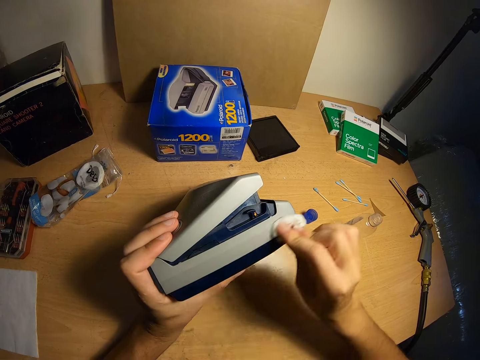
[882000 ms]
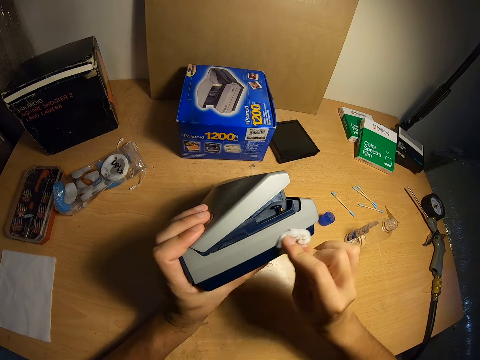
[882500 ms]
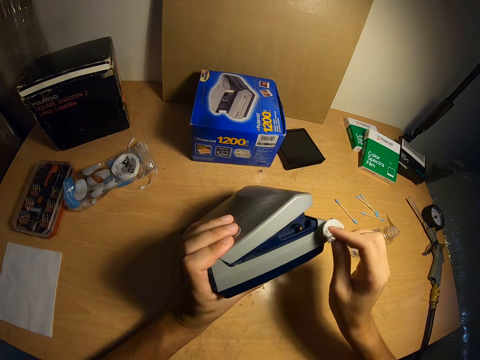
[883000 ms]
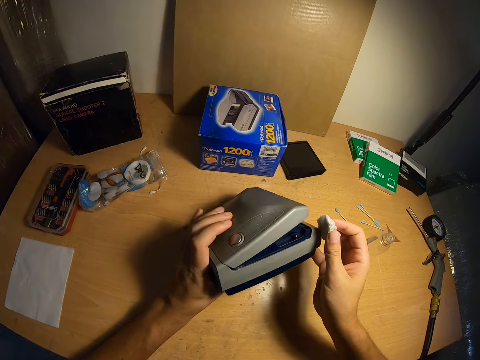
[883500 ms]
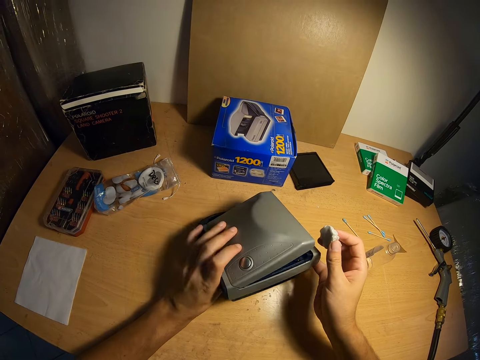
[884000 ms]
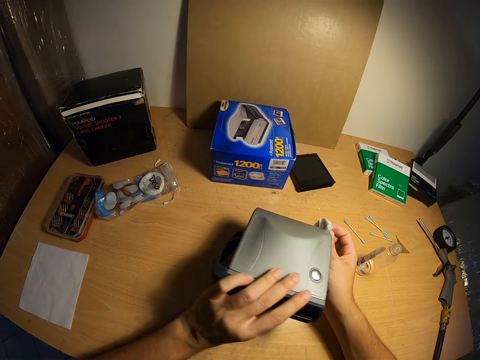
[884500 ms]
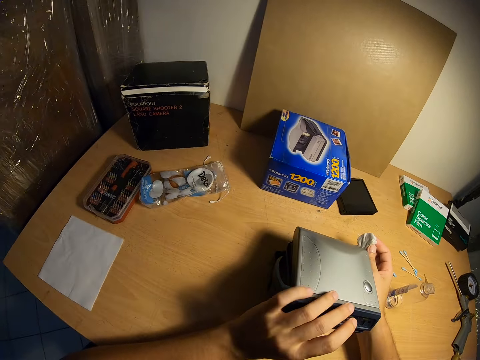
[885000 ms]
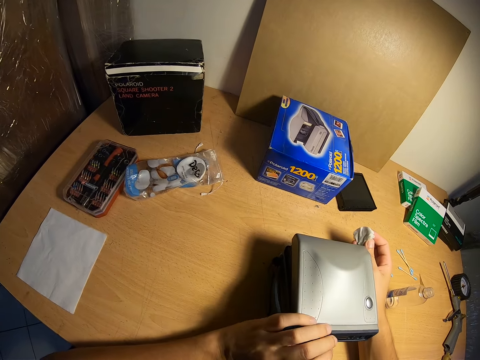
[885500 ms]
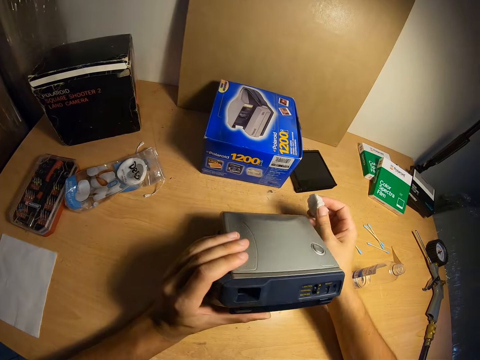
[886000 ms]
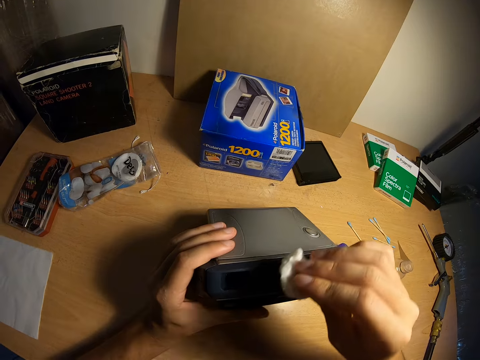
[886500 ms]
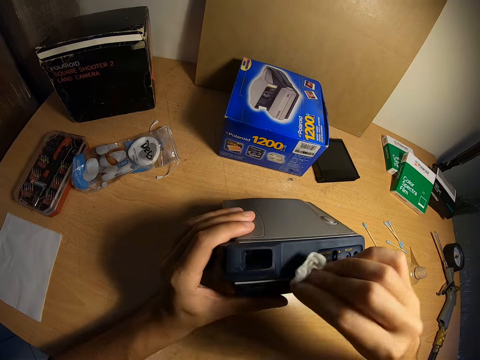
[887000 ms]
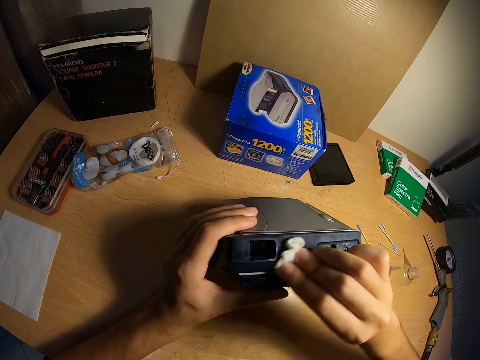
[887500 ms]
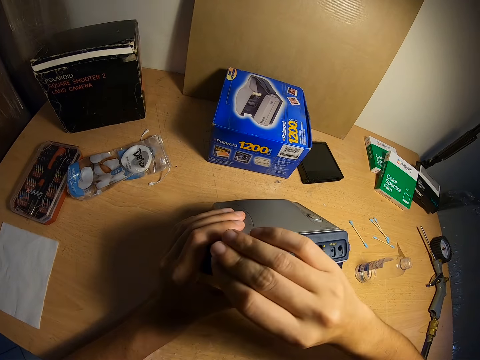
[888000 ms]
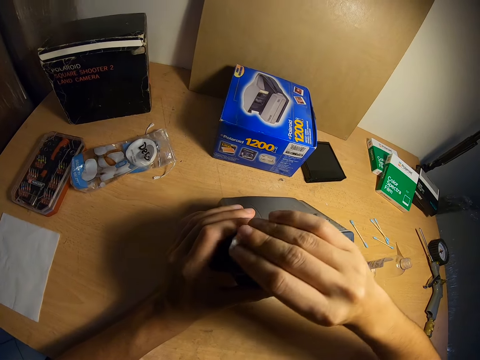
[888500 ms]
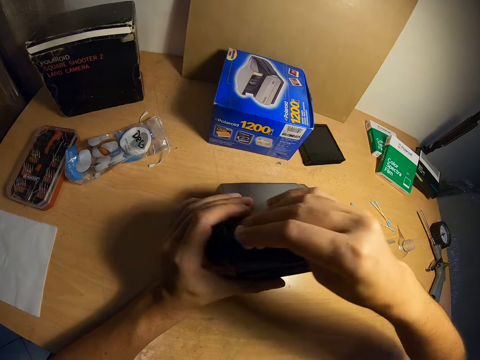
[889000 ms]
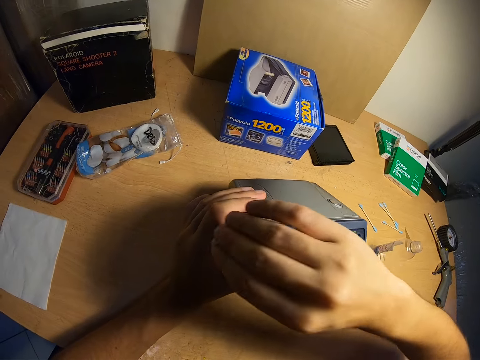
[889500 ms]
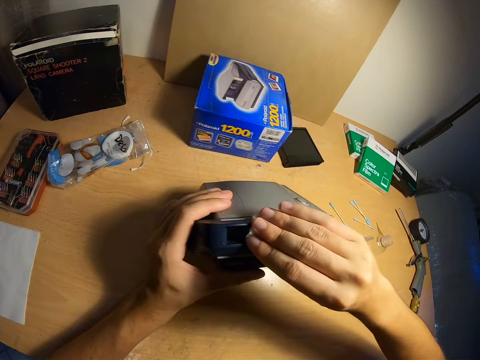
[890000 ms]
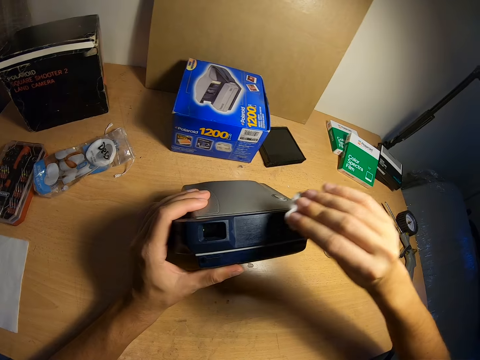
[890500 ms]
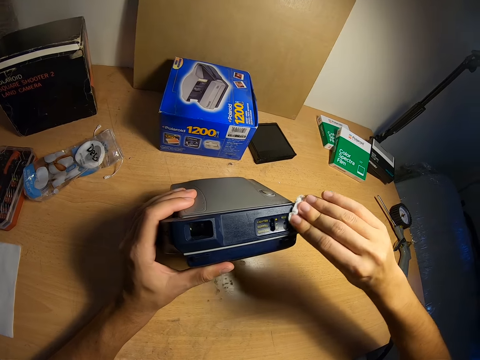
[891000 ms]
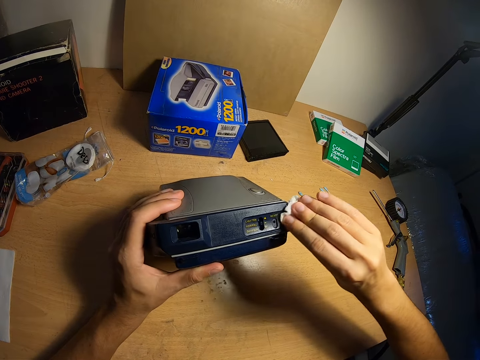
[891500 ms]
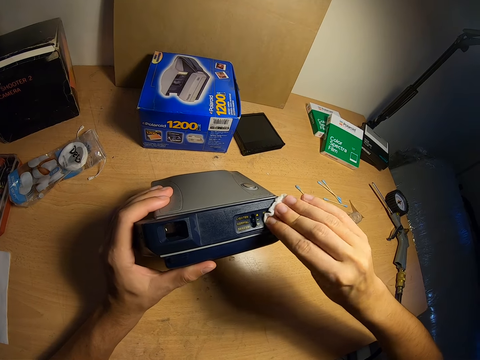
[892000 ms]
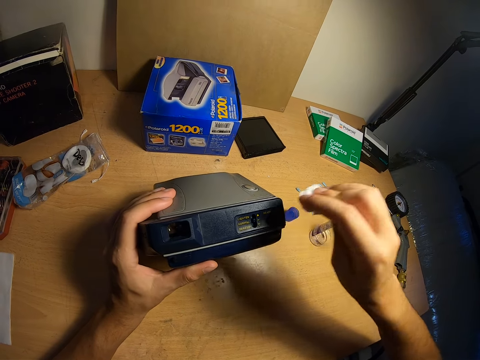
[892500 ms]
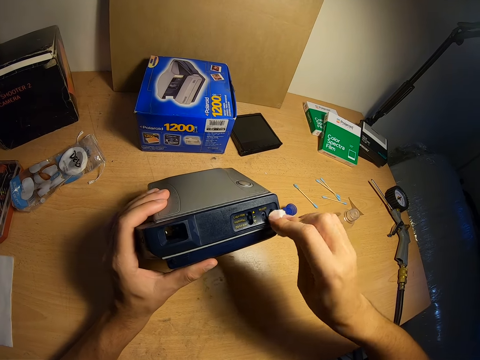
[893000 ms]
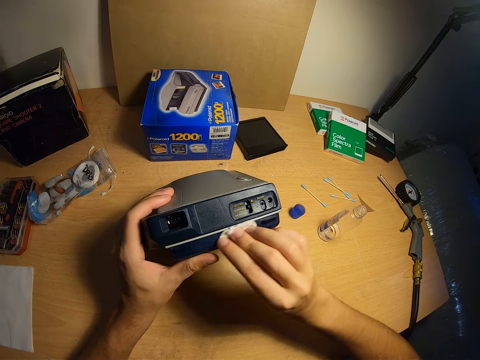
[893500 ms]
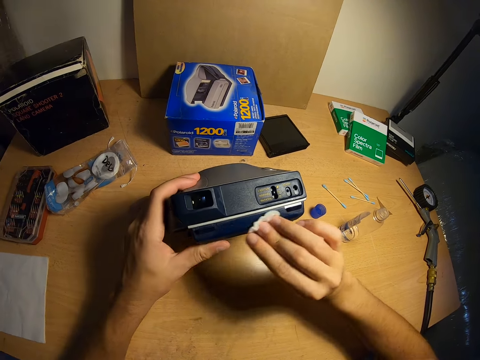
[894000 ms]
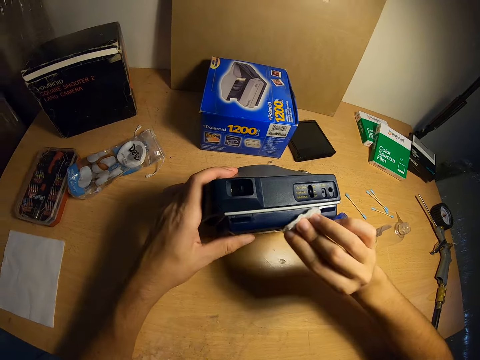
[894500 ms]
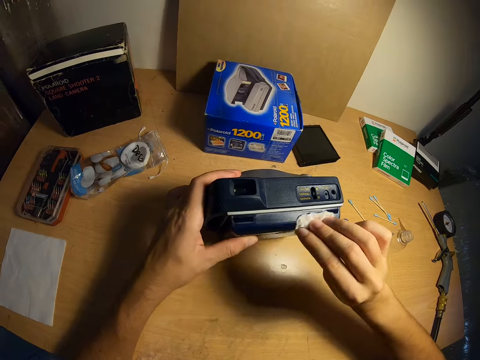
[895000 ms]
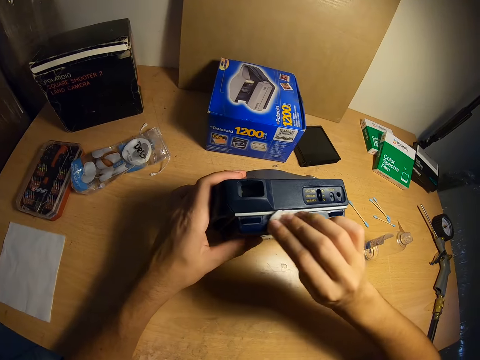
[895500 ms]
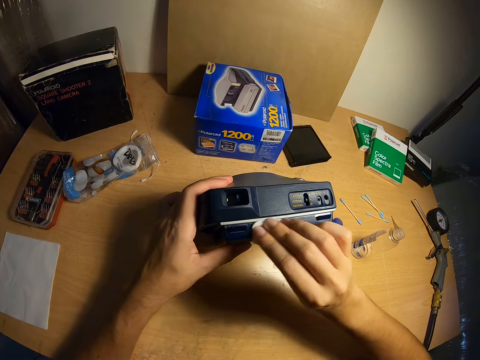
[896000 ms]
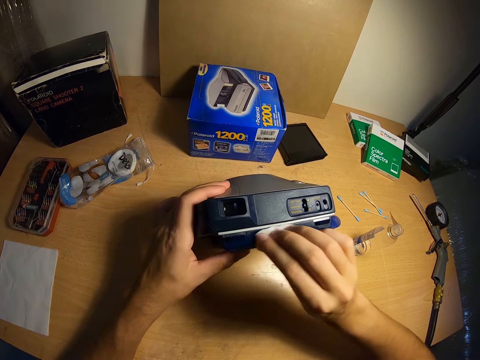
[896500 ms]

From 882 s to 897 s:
The camera wearer turns the Polaroid camera sideways with both hands. He cleans the Polaroid camera with the cotton wool in his right hand.

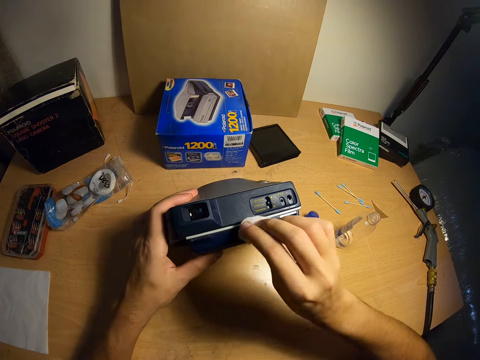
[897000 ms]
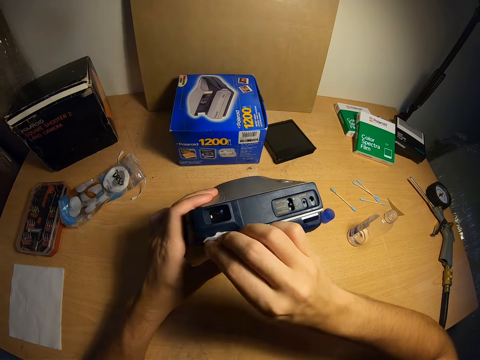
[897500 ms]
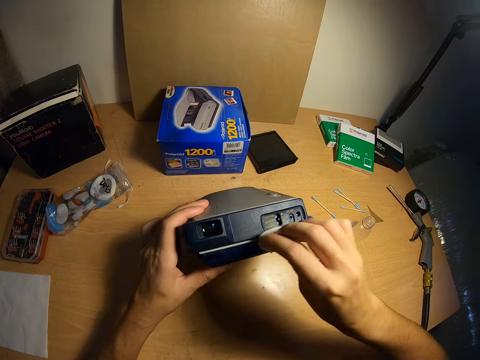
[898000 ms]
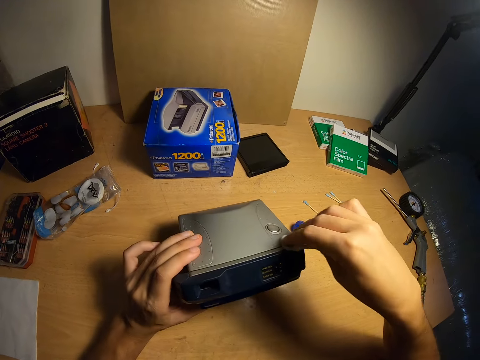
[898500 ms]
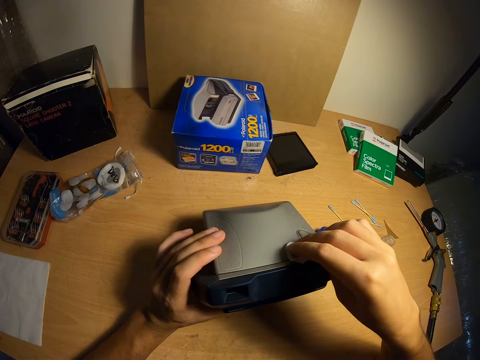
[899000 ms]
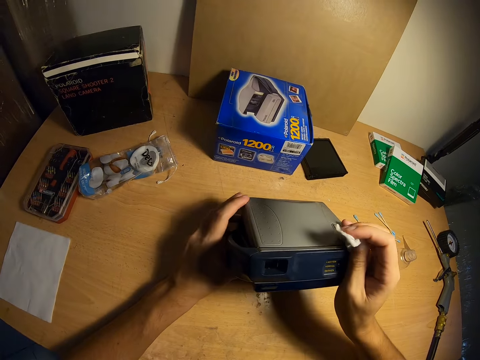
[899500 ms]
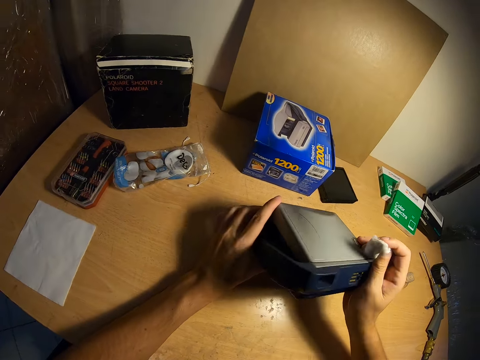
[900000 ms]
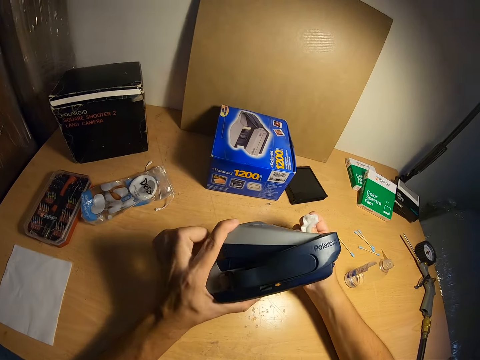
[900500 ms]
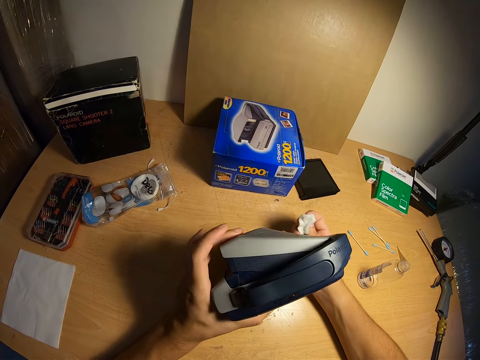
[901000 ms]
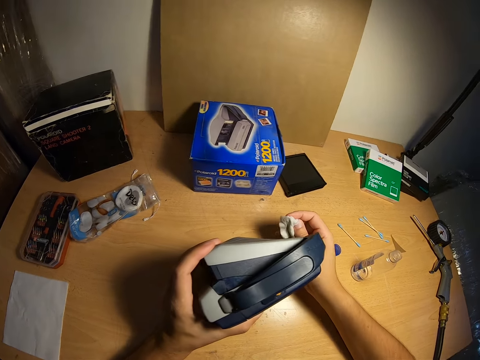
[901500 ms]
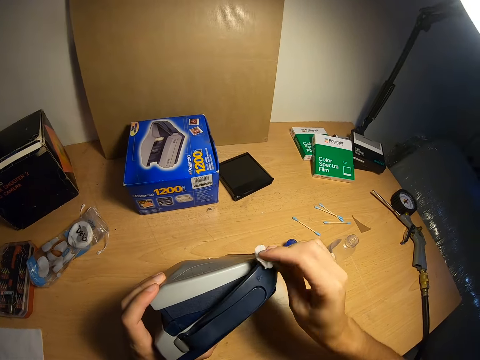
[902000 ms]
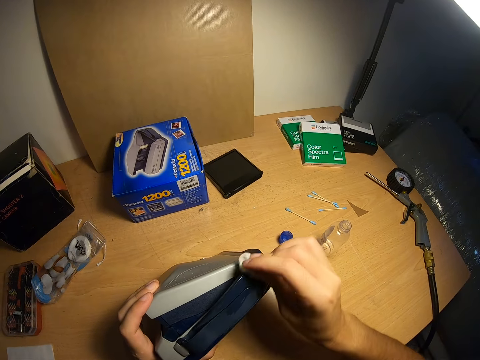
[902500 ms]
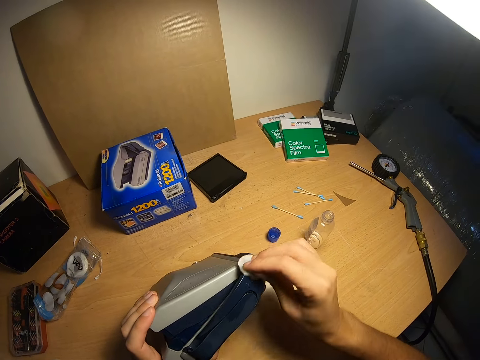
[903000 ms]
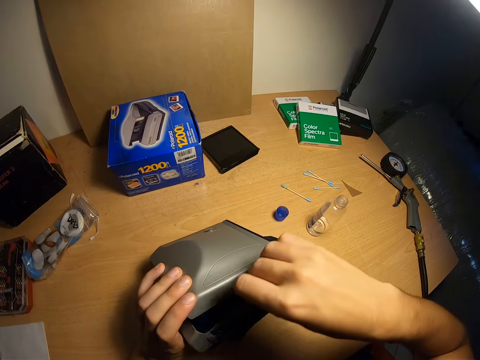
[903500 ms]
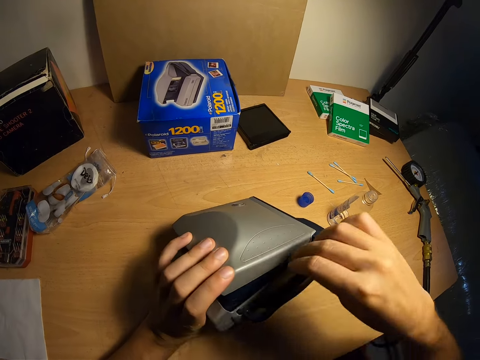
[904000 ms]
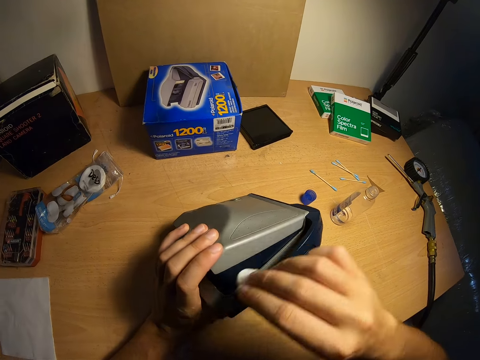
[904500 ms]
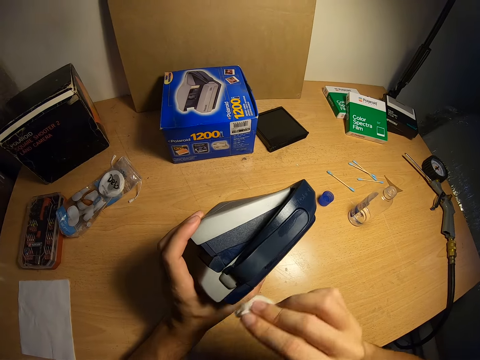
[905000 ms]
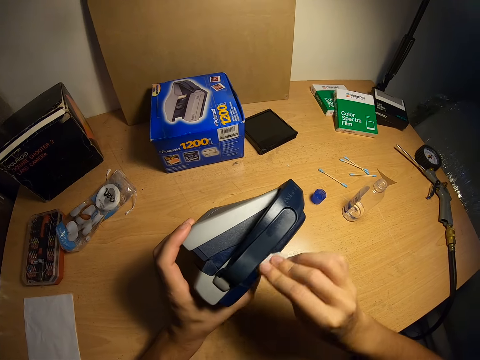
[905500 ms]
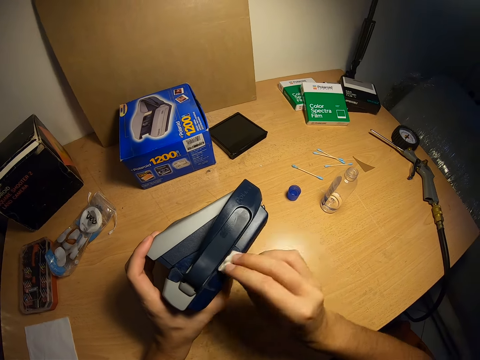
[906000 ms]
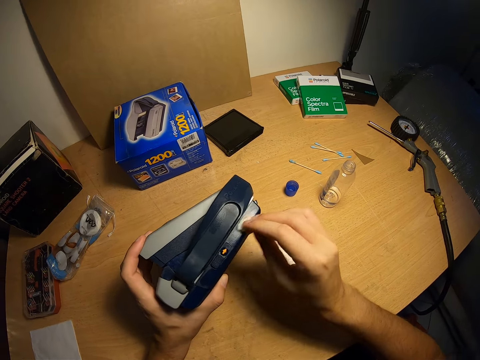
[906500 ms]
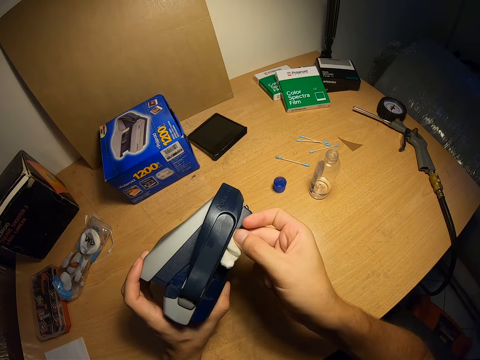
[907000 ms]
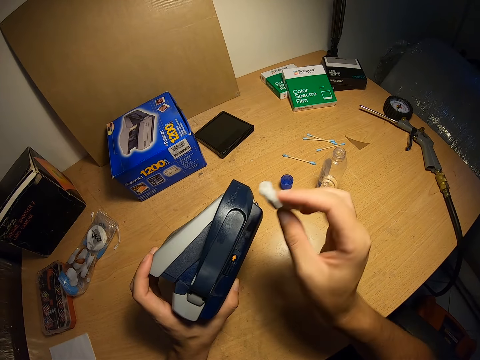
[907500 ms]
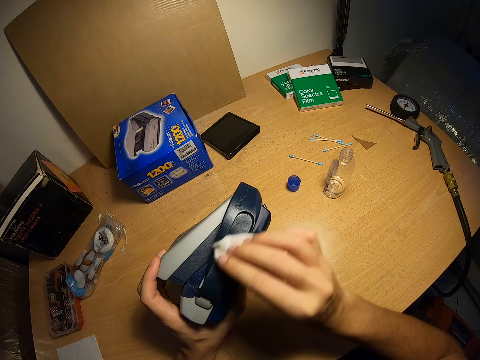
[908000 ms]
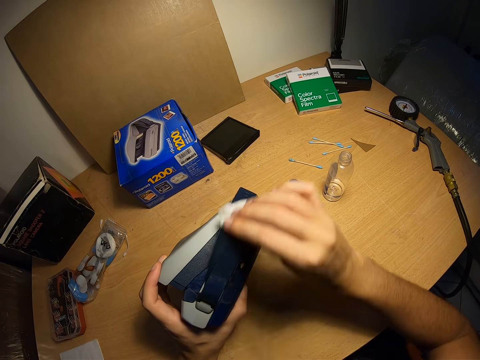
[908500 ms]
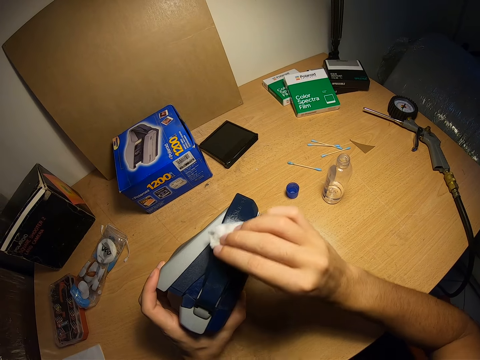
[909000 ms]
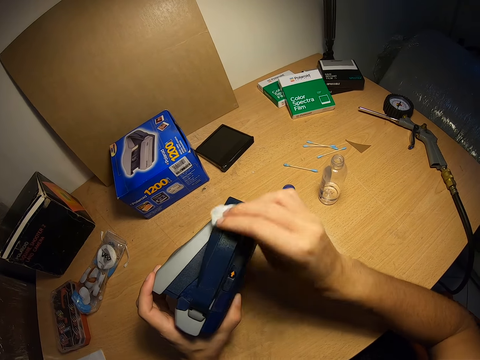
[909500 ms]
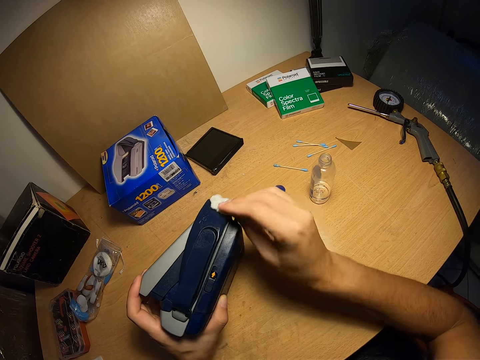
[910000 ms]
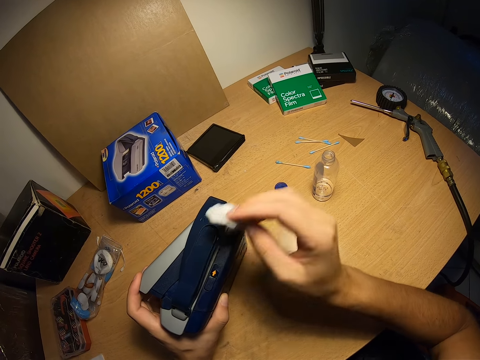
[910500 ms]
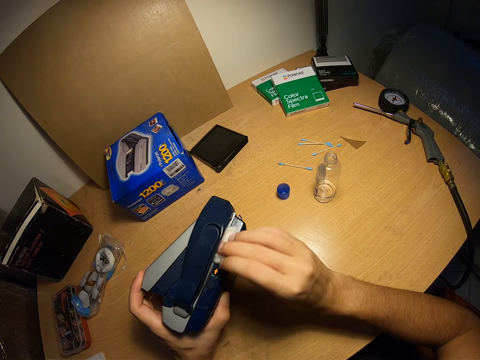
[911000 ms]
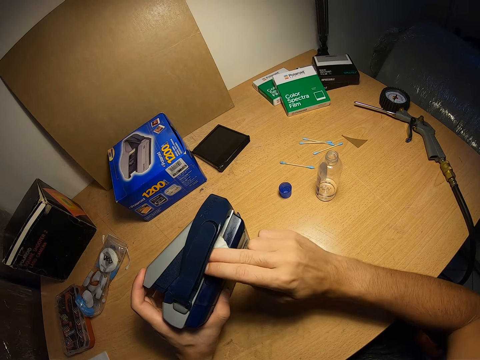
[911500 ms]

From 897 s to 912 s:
The camera wearer turns the Polaroid camera sideways with both hands. He cleans the Polaroid camera with the cotton wool in his right hand.
